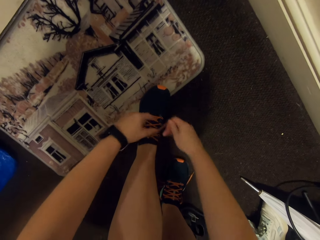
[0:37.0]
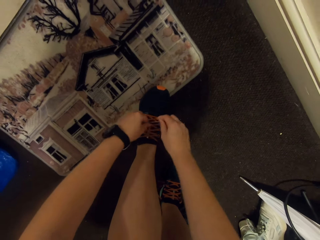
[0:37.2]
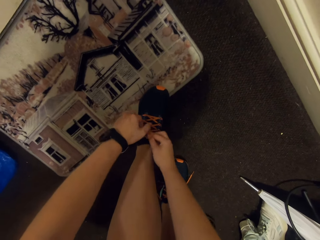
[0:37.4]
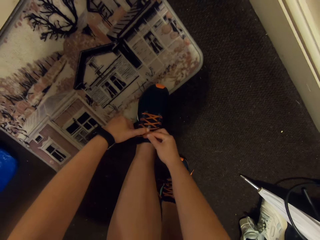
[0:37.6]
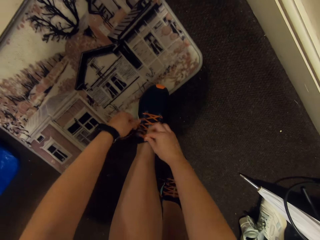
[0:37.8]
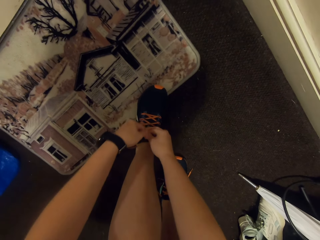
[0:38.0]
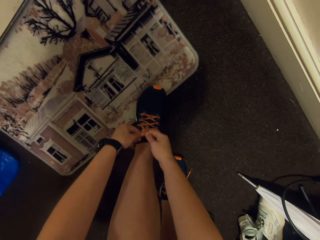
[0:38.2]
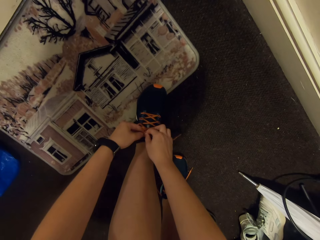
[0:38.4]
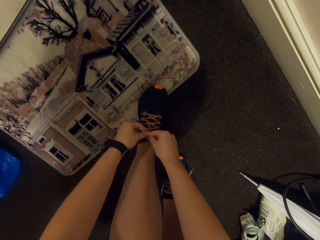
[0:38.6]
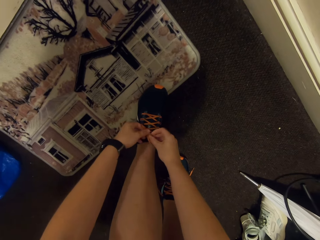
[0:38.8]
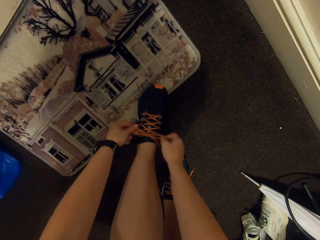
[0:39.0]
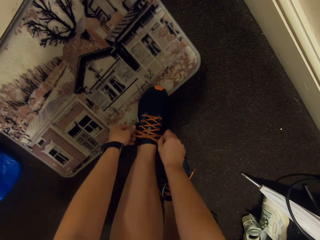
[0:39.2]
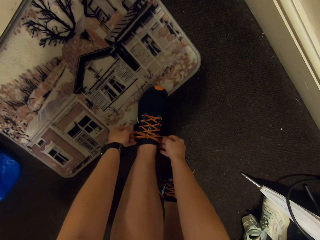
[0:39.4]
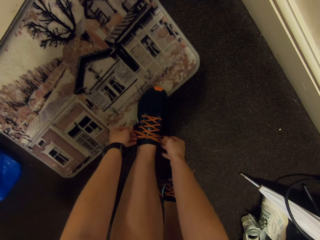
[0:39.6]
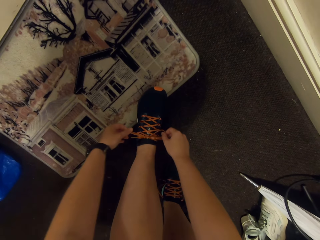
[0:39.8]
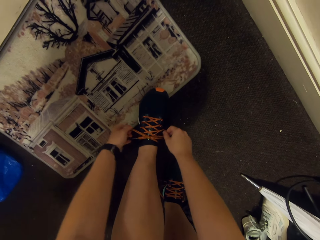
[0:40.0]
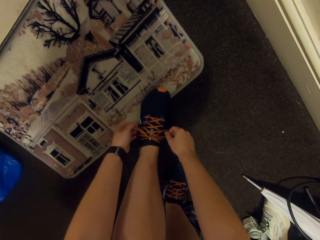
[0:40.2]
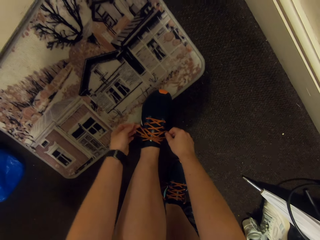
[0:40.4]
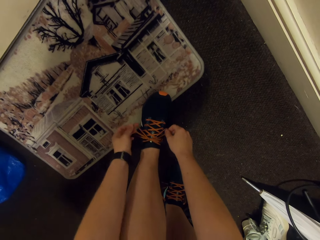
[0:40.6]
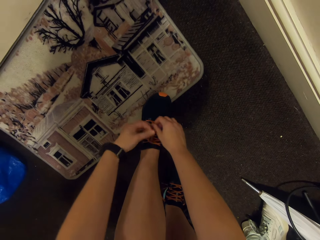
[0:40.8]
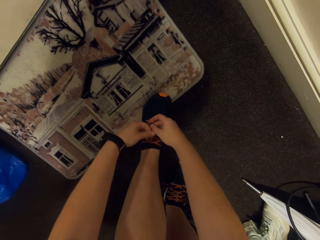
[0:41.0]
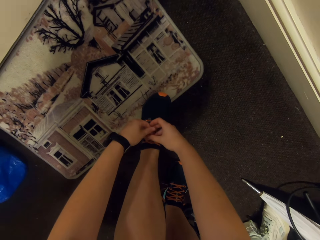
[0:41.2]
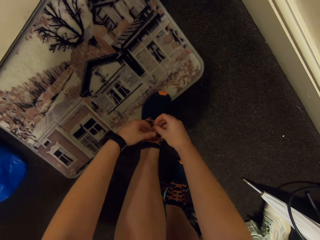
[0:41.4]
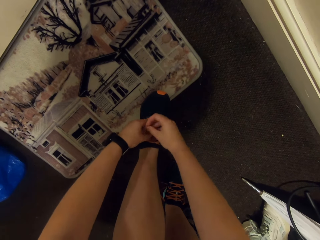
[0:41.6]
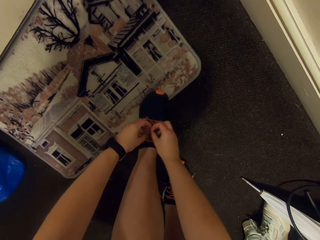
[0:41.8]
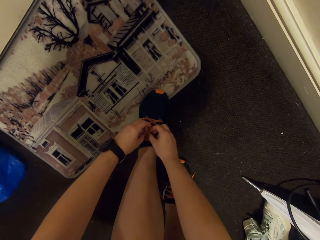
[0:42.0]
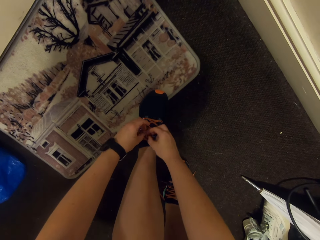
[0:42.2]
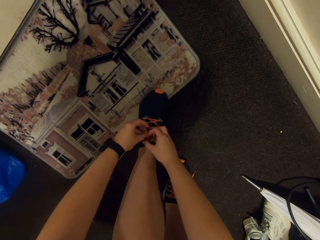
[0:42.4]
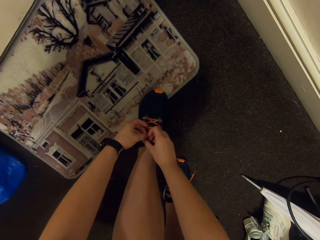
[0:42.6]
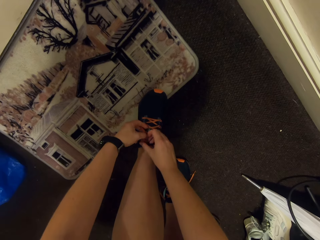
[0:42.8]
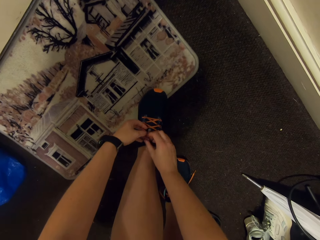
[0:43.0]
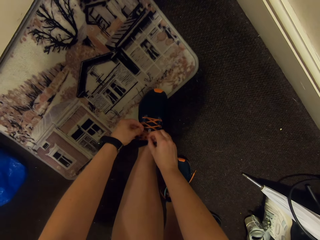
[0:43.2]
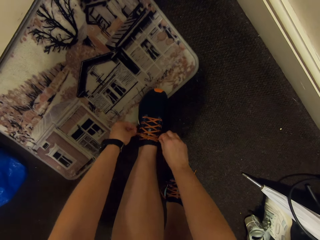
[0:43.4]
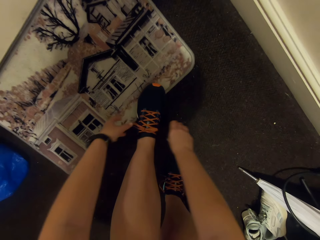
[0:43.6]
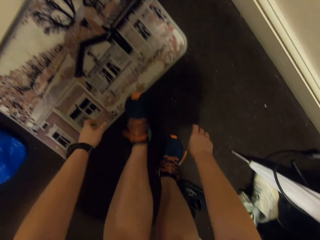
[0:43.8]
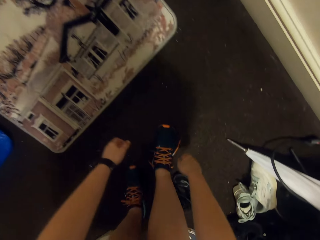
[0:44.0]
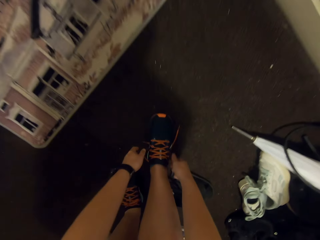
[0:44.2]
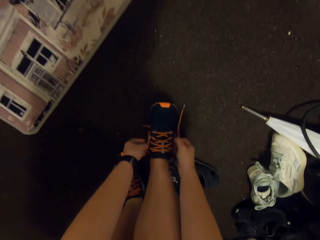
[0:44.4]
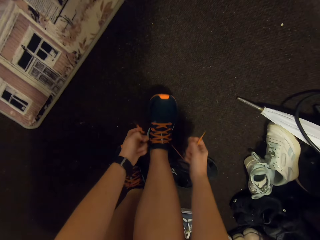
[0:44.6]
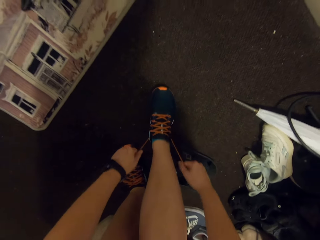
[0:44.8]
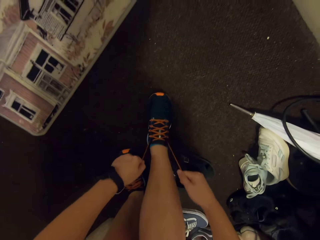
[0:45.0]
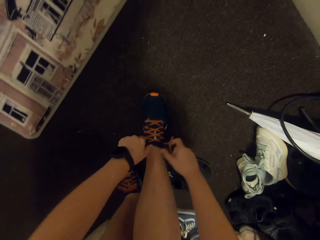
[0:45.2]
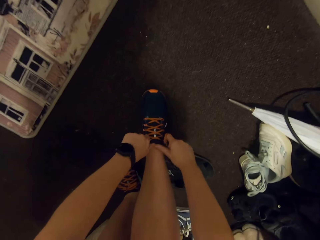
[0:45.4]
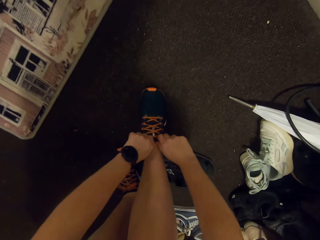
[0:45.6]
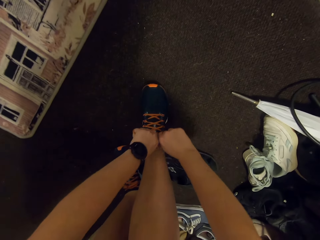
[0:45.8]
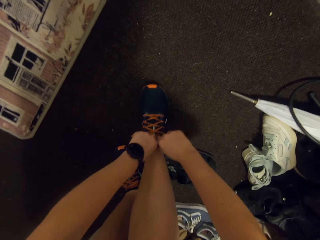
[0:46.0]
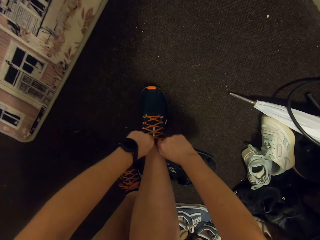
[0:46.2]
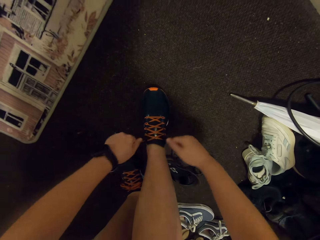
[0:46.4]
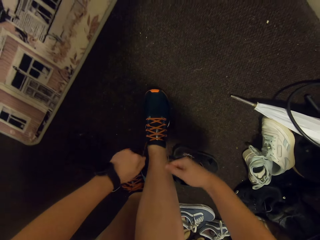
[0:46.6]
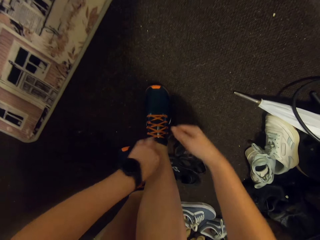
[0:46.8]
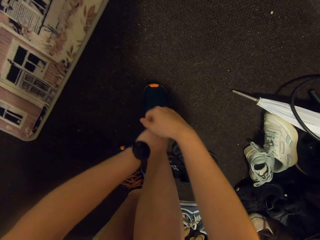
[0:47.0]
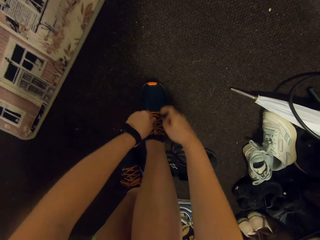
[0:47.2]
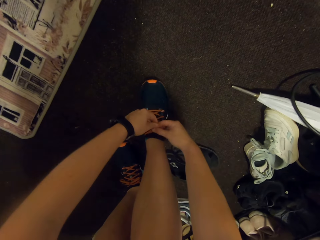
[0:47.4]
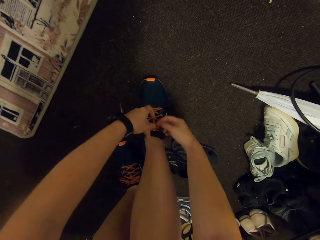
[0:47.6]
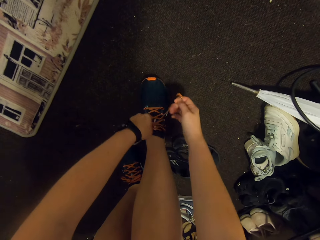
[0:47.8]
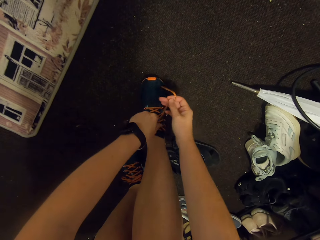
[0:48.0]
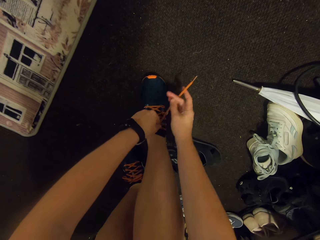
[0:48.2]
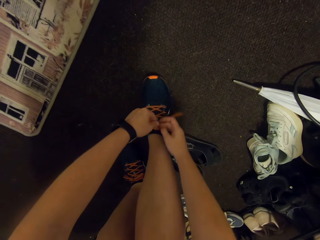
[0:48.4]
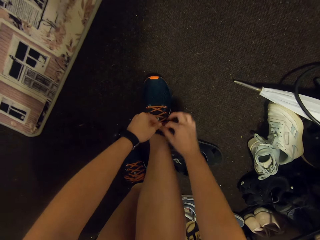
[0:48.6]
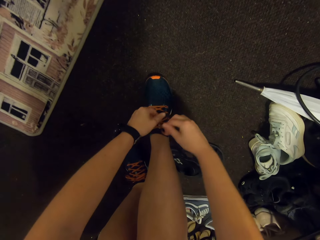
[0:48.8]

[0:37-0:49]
The camera wearer ties the shoelace.

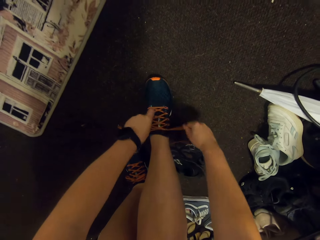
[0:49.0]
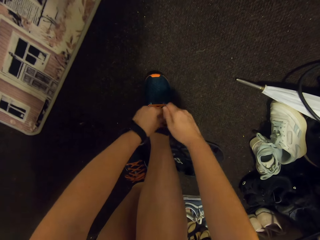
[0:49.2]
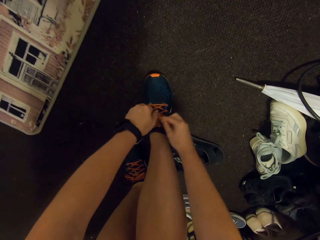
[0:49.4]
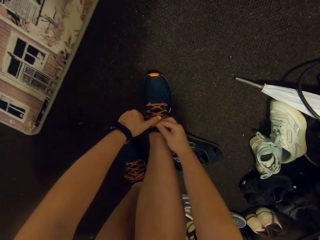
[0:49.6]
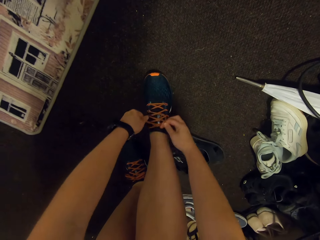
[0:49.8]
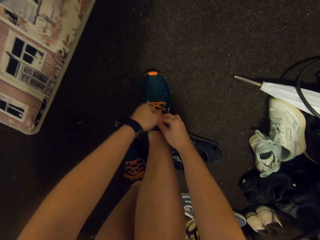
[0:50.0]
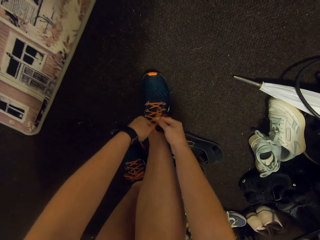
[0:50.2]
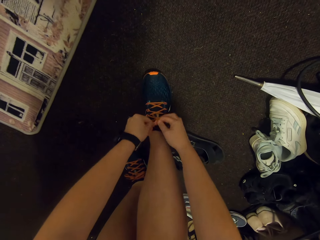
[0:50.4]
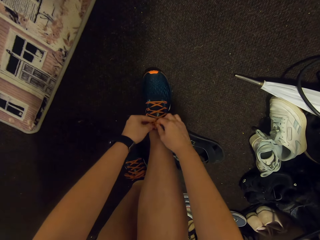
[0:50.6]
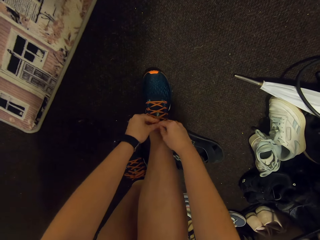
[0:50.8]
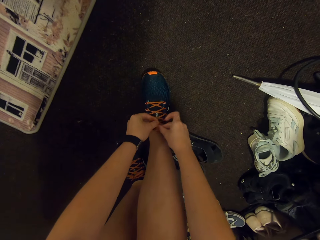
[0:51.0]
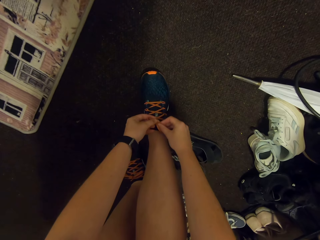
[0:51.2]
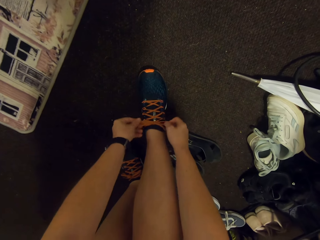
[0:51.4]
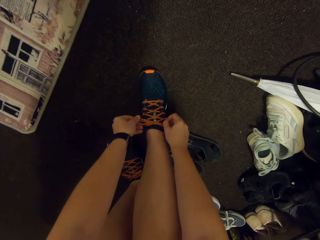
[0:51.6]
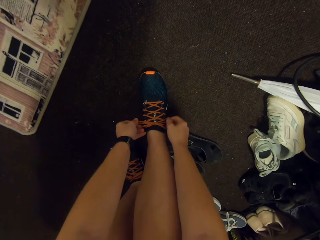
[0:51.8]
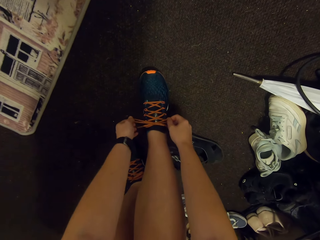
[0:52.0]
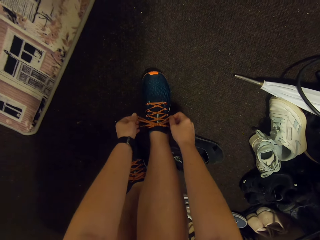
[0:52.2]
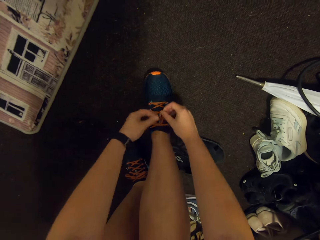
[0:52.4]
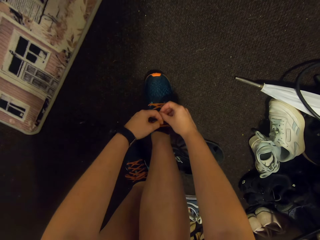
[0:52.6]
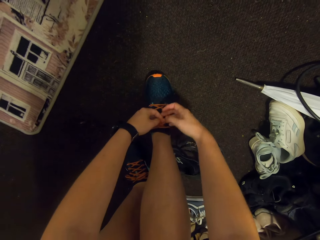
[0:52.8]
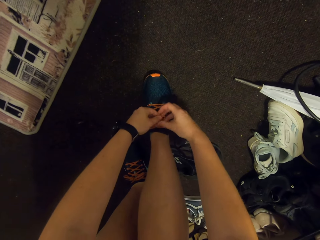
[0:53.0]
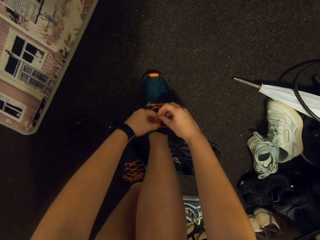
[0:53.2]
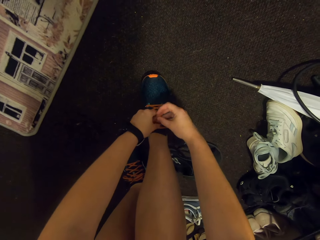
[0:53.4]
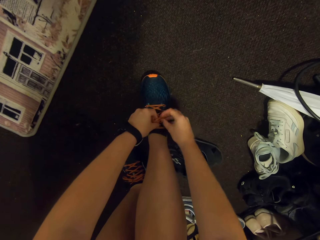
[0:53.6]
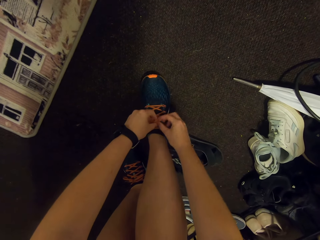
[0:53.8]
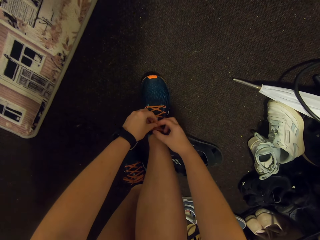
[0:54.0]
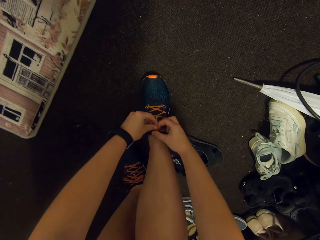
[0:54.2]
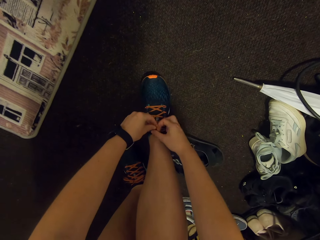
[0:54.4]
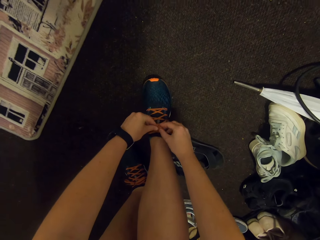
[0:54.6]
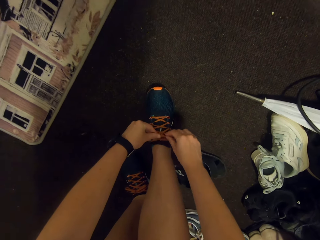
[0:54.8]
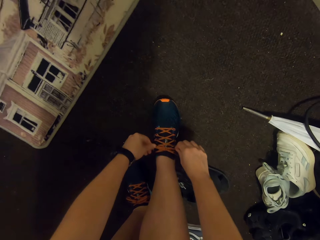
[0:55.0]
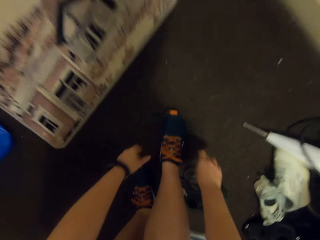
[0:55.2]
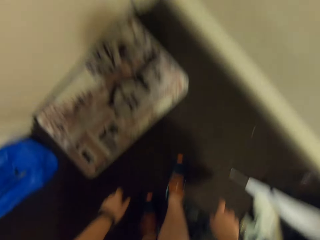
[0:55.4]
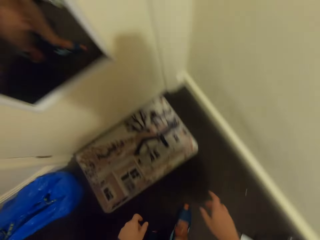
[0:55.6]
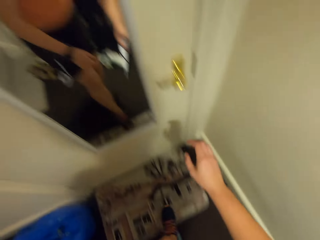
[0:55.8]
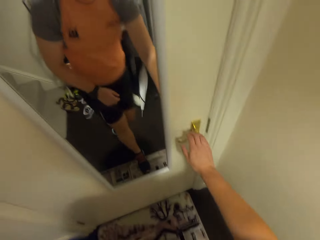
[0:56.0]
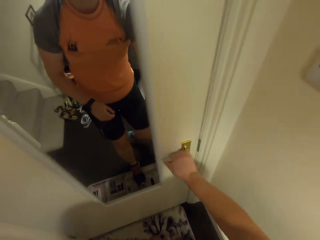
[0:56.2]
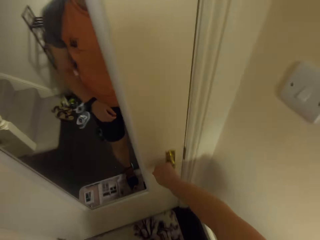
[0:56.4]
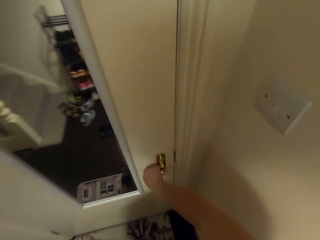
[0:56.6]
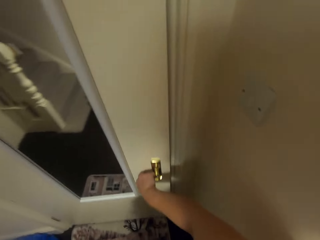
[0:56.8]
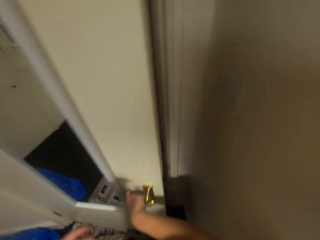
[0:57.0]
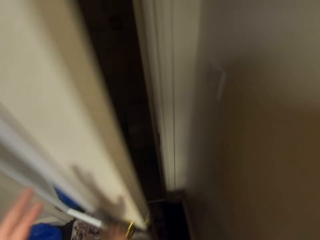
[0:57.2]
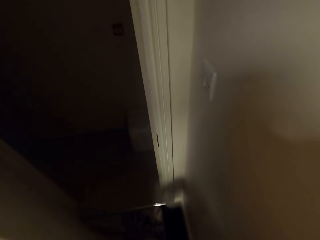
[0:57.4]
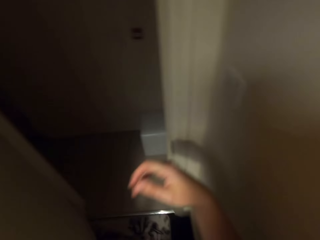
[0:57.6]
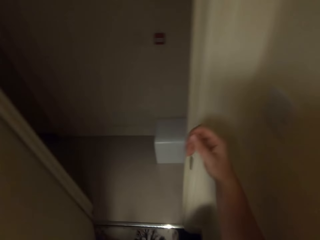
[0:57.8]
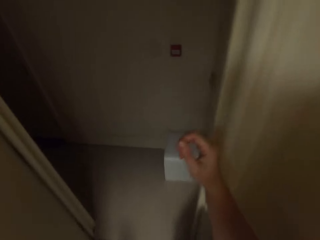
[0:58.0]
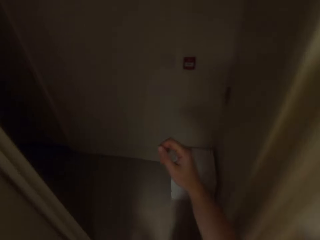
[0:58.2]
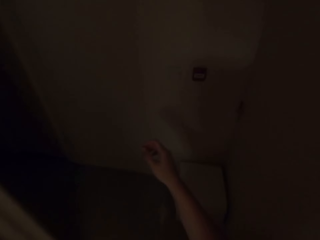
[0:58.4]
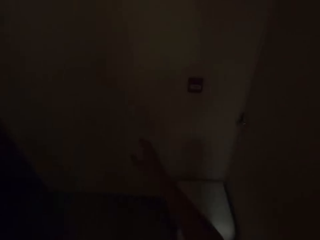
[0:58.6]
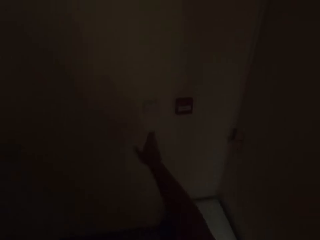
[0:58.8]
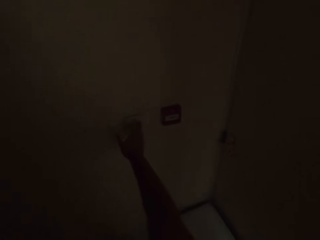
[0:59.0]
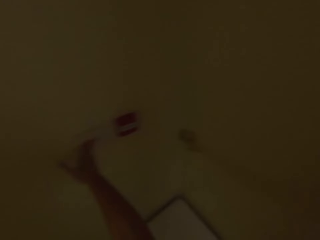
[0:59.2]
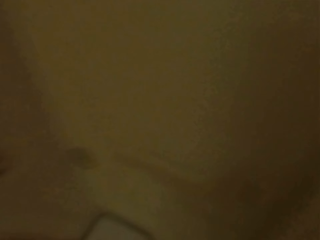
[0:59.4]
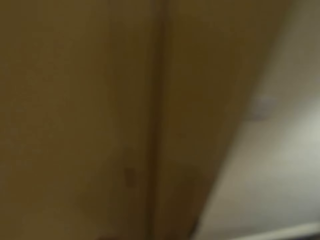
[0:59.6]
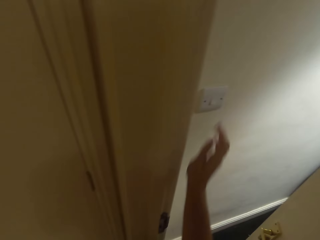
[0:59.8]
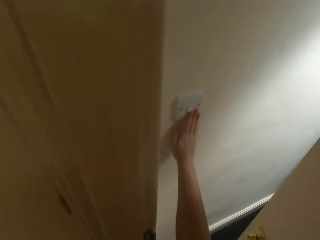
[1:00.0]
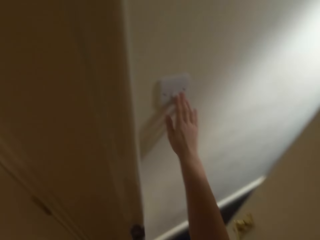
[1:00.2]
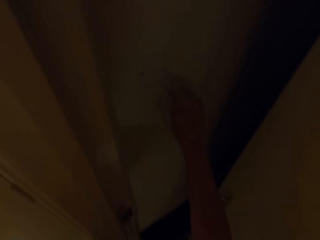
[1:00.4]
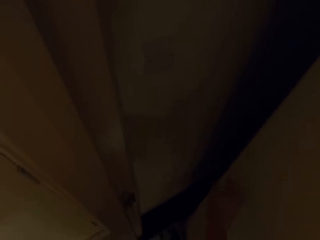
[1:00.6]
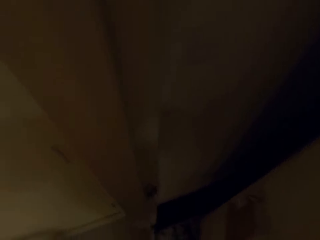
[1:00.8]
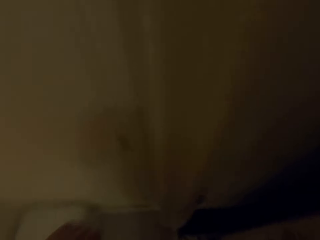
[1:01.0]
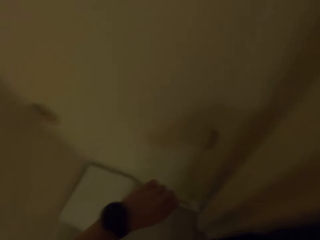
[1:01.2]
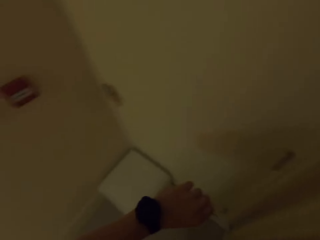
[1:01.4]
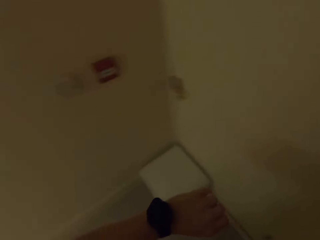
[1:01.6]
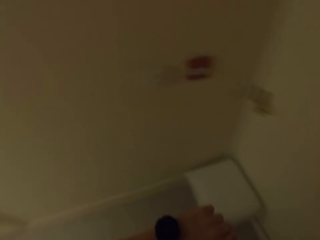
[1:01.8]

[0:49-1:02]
The camera wearer opens the door. They switch on the hallway light. They switch off the house light.
